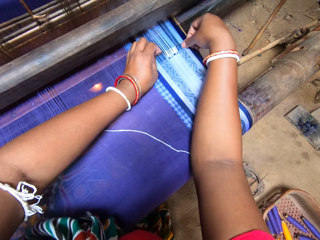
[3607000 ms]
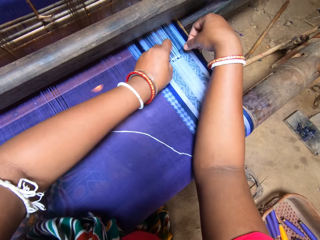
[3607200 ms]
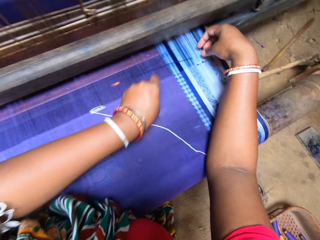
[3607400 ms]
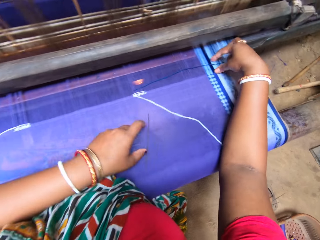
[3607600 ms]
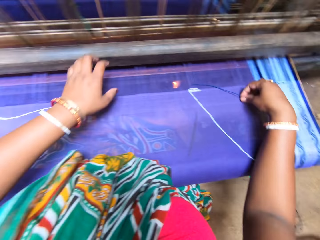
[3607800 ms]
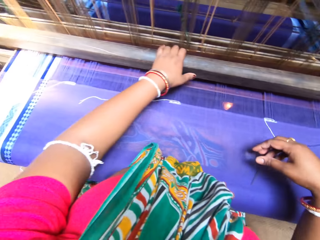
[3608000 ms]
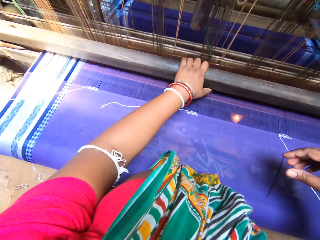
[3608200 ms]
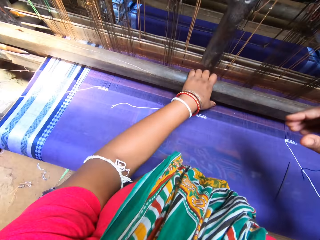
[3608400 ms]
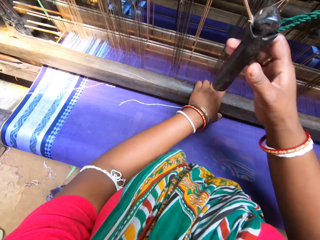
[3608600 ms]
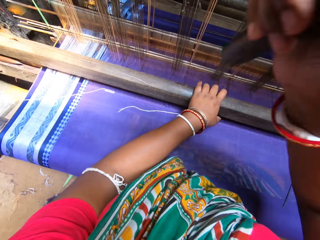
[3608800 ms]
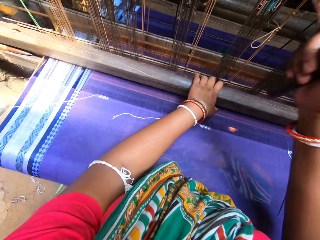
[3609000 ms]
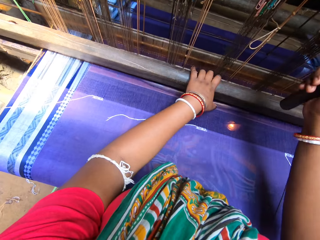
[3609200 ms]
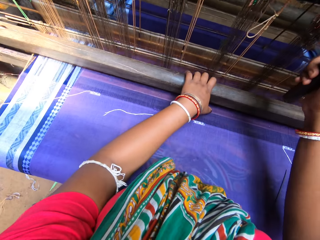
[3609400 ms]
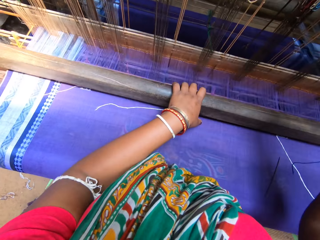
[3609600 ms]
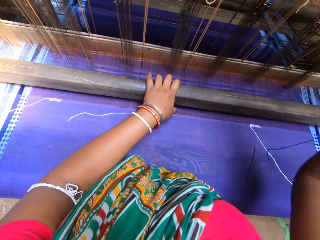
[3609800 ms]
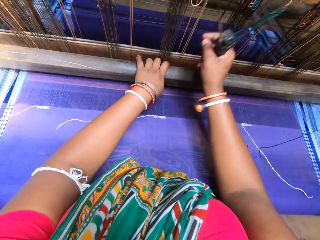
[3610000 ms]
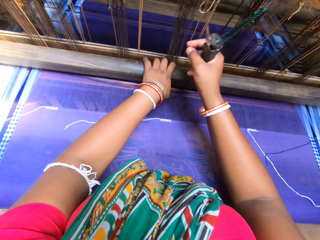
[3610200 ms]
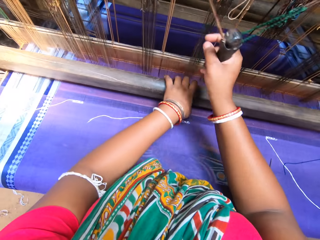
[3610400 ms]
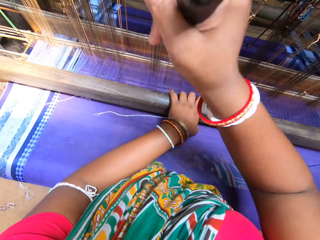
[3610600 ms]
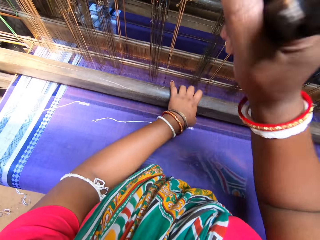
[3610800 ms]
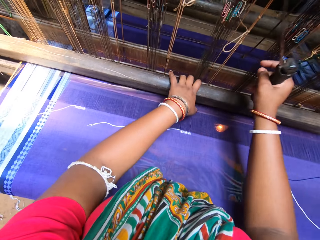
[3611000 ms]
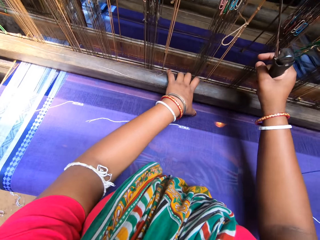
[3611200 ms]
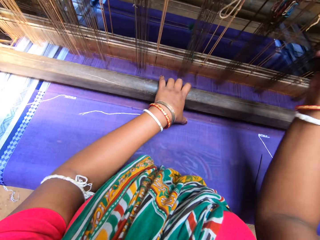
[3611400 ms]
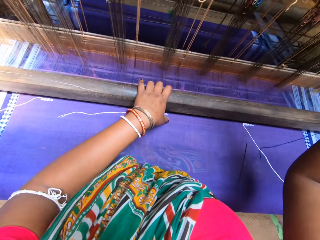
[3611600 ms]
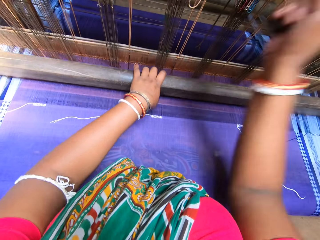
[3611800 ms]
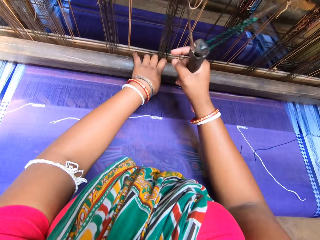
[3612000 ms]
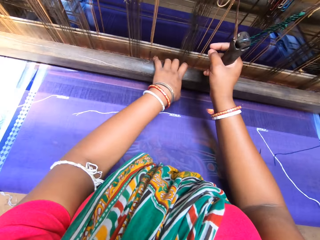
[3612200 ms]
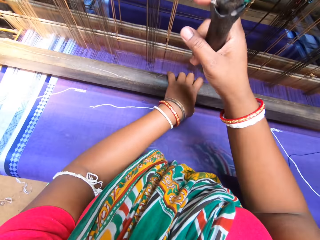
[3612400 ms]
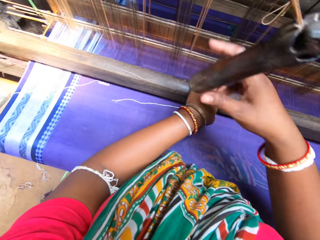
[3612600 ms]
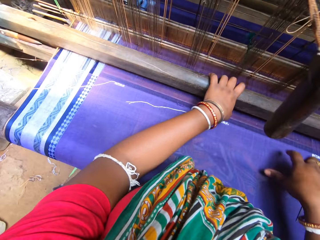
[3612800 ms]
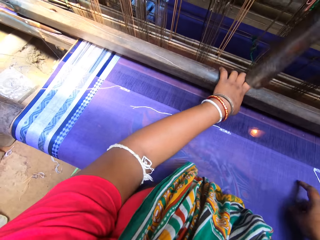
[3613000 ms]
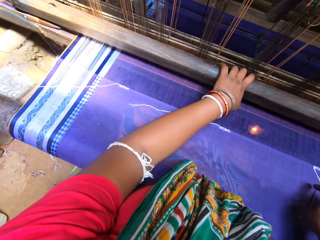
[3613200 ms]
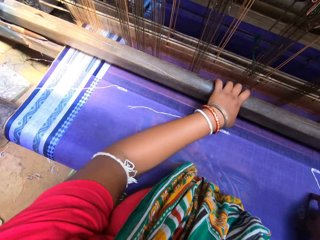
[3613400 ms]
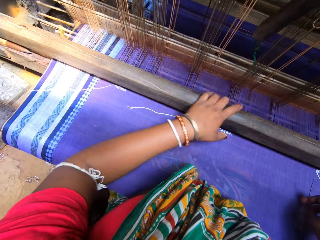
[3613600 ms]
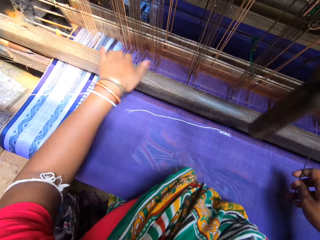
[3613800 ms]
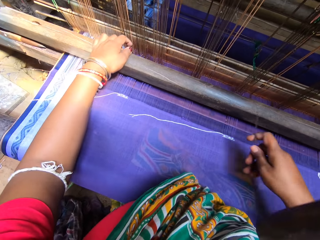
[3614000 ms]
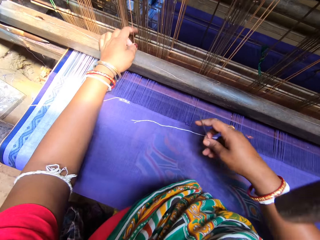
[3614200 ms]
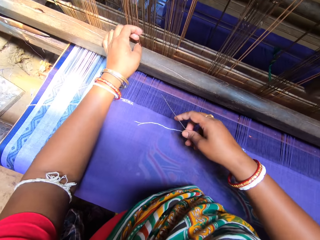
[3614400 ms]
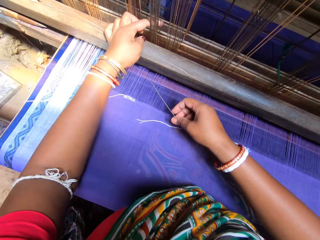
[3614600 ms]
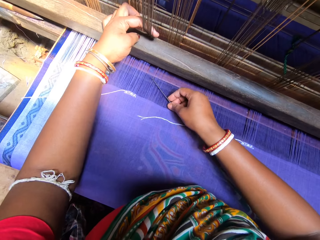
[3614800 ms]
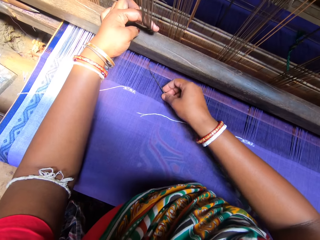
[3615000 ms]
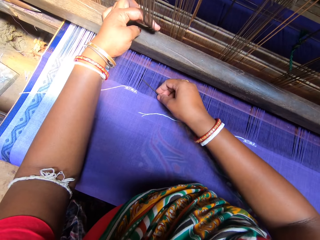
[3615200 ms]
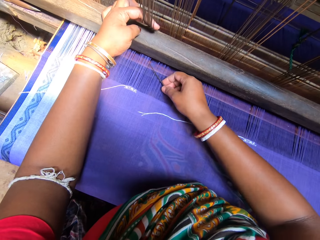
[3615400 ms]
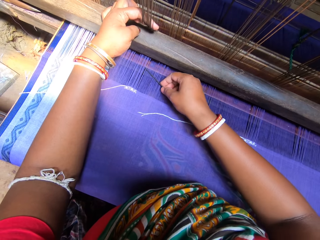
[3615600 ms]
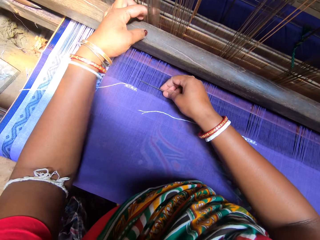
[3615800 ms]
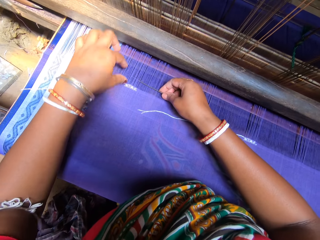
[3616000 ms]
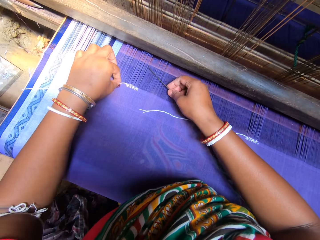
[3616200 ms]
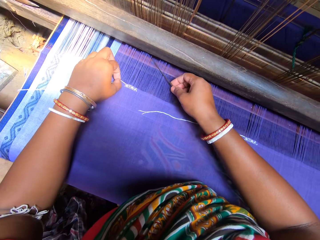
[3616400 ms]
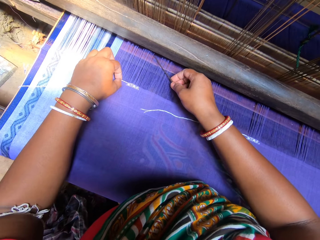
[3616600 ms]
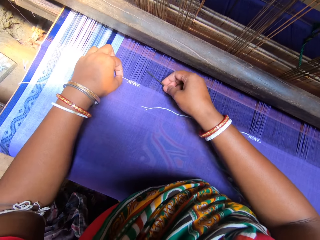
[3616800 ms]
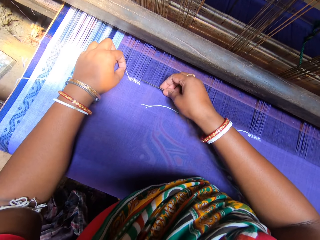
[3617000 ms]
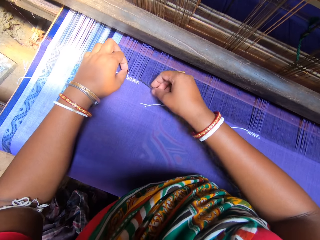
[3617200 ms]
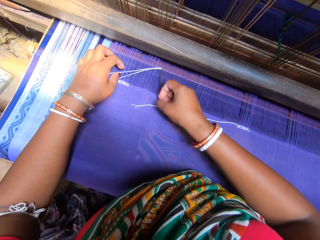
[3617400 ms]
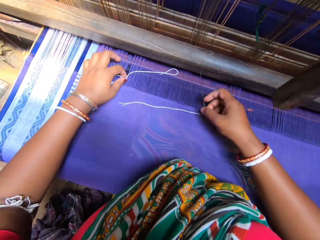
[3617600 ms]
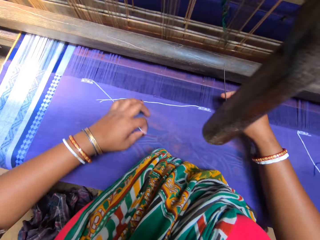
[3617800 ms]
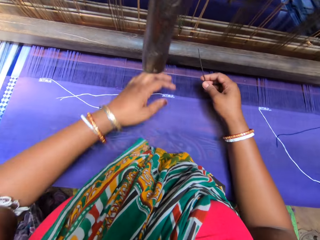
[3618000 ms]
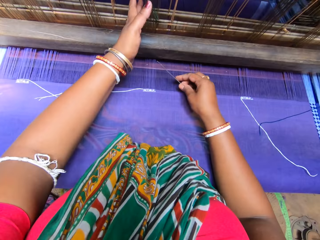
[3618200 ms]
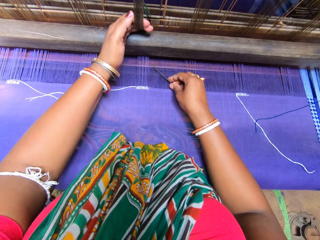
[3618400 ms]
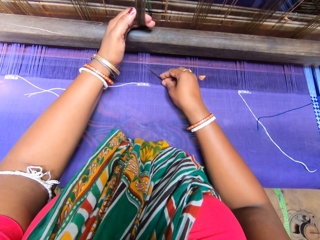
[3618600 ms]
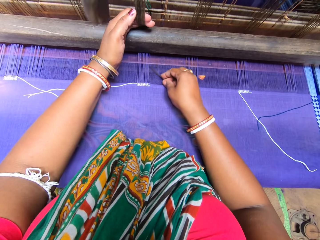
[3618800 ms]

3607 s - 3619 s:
The camera wearer puts the needle in the knitting thread. She drops the needle on the mat with her left hand. She holds part of the machine with one hand. She operates the mat weaving machine with both hands. She holds parts of the knitting machine with both hands. She knits the clothing pulling and pushing parts of the knitting machine. She leaves the pulling part of the knitting machine. She picks the needle from the mat with her right hand. She sorts the threads with the needle while holding the machine rope with the other hand. She twists the threads on the mat in the mat weaving machine with the needle in her right hand. She puts the needle in the knitting thread.

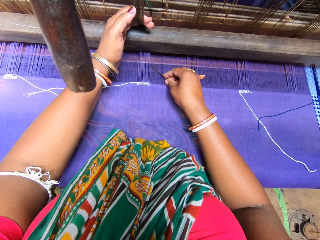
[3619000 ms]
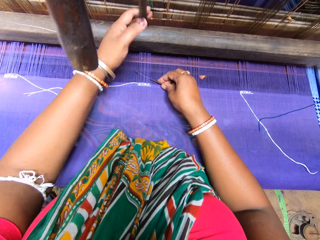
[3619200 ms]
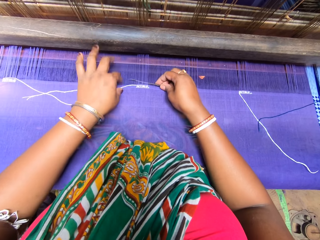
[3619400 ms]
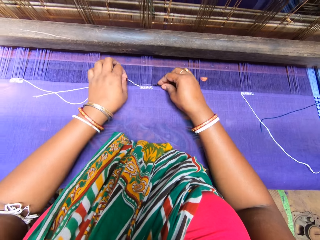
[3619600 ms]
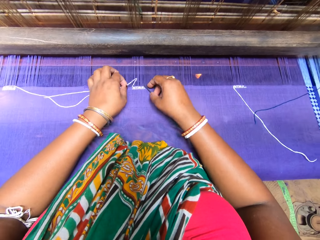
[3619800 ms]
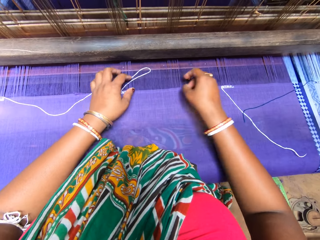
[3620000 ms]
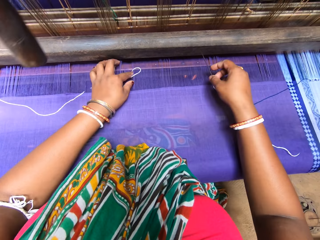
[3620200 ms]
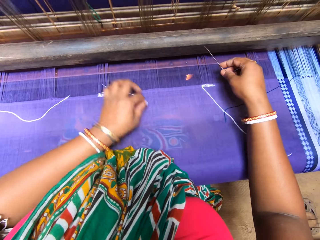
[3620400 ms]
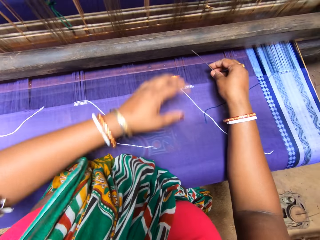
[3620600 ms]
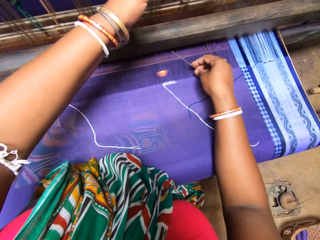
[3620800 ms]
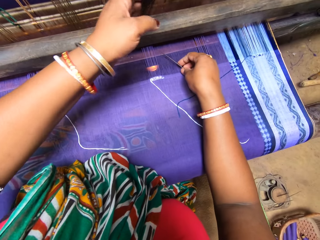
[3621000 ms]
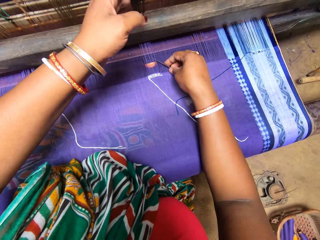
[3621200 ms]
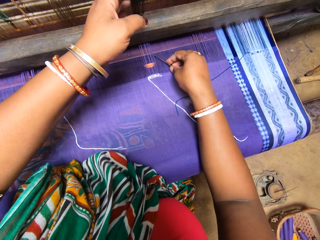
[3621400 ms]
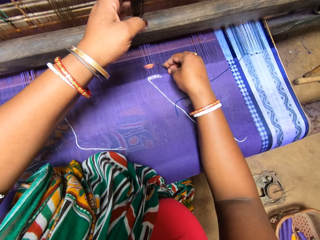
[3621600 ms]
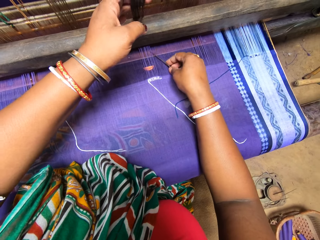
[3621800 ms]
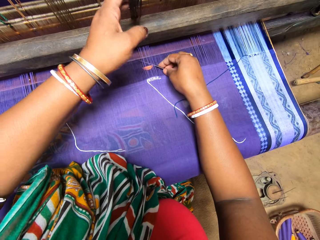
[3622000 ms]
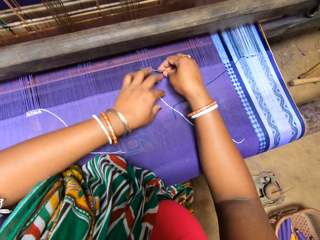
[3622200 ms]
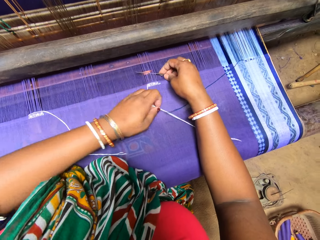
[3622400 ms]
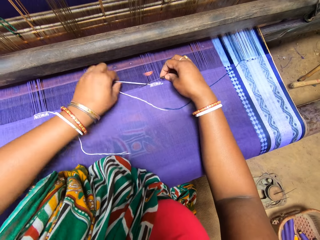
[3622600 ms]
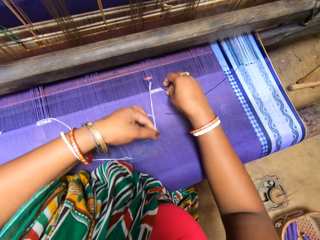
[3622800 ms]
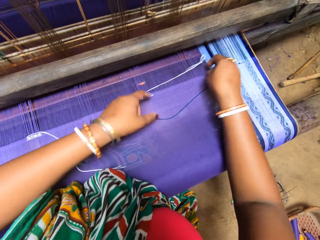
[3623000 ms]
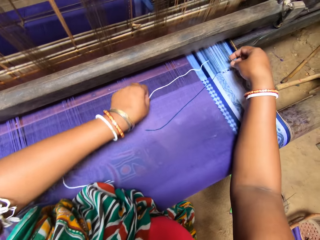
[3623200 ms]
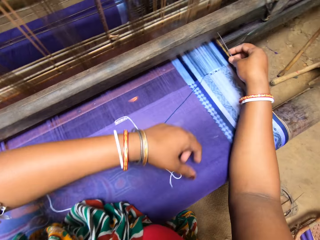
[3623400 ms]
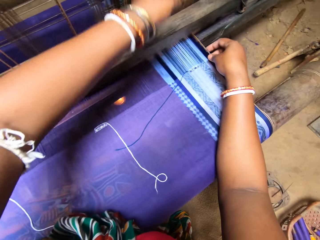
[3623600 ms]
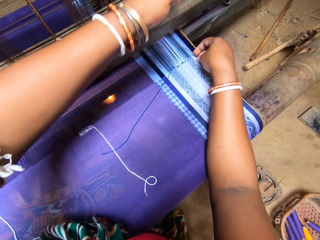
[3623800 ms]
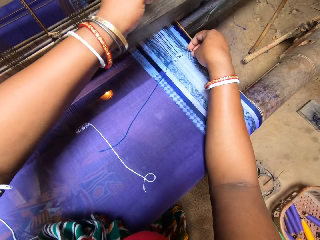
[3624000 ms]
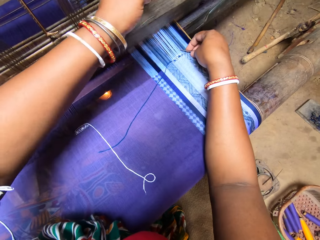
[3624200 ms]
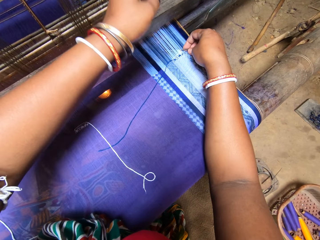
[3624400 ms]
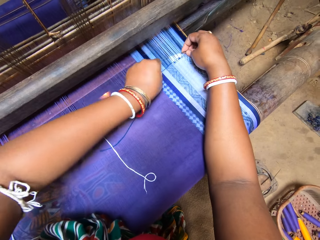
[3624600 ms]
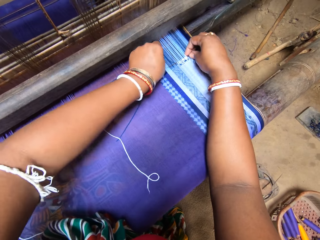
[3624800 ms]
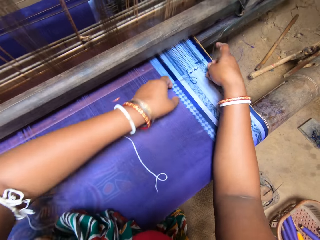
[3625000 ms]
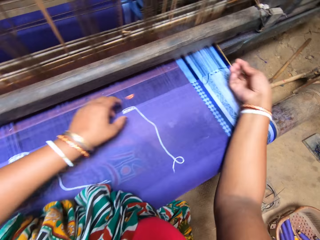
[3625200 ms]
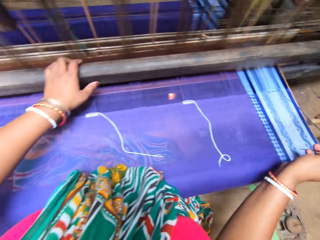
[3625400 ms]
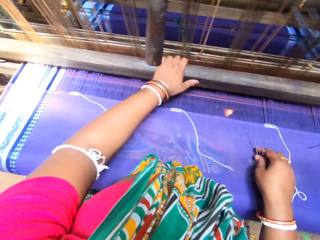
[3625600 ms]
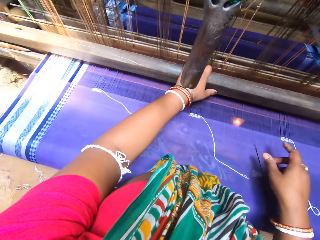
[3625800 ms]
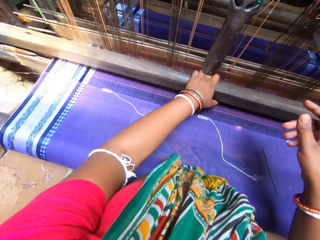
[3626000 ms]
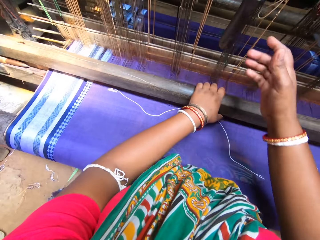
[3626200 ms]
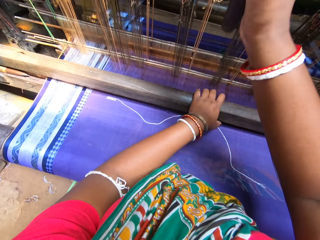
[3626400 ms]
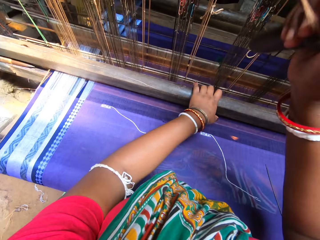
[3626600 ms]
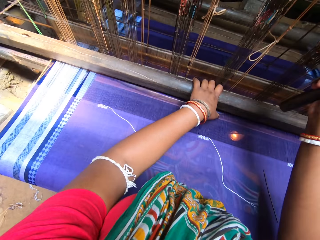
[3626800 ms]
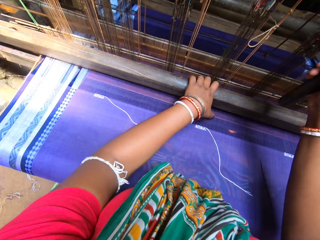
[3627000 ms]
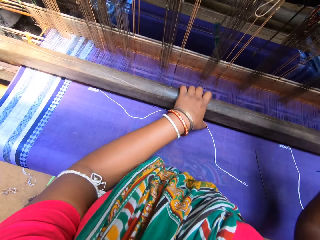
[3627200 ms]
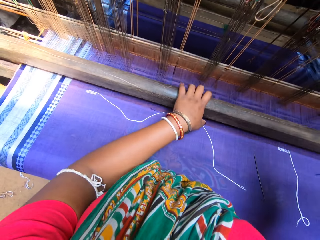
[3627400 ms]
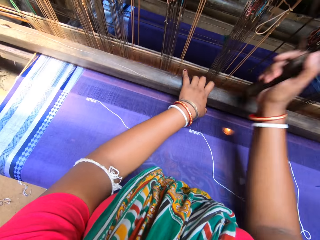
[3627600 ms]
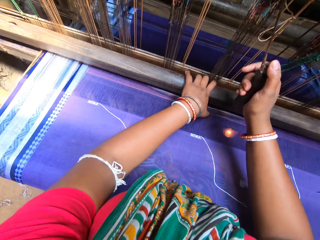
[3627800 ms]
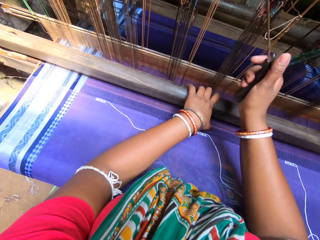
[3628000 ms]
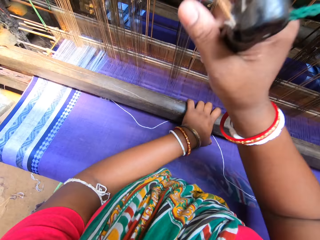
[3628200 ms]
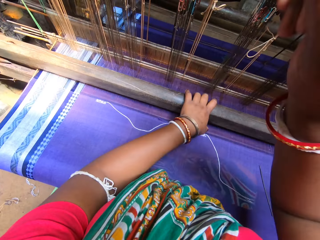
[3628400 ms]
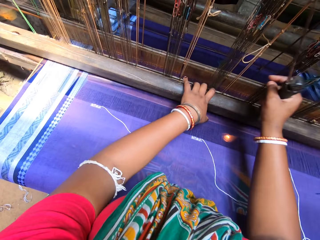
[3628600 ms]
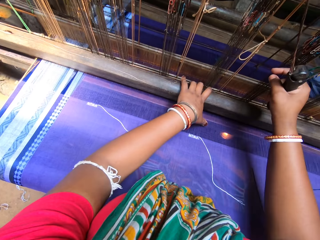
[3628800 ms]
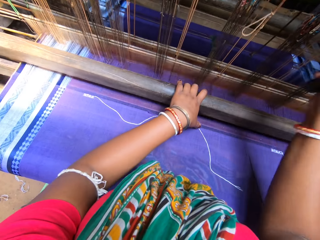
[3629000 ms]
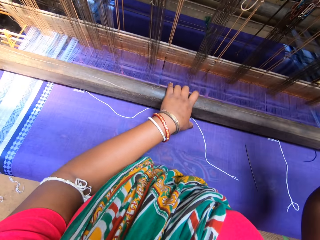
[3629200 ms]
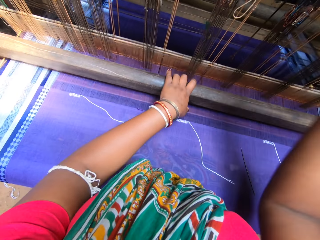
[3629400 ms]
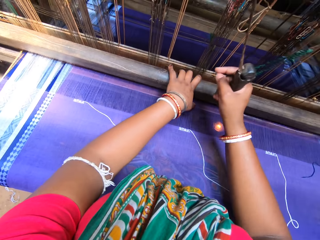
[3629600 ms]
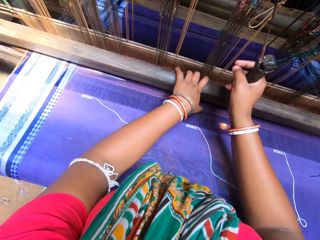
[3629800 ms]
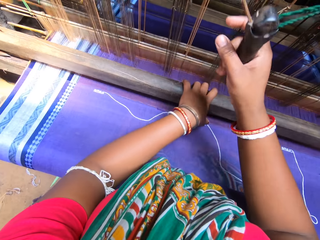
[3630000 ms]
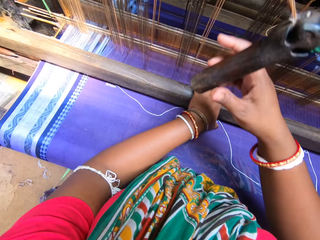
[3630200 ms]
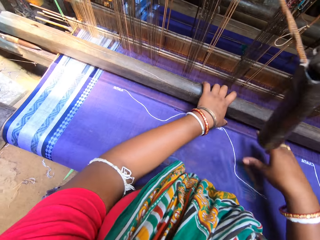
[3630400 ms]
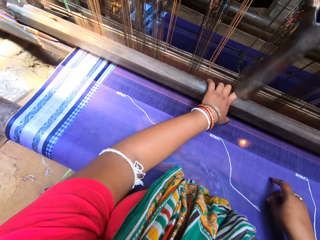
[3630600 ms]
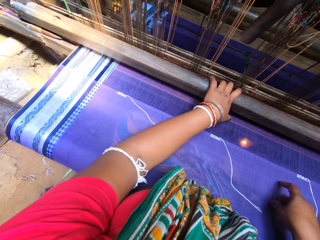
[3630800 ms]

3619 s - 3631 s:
The camera wearer sorts the threads with the needle while holding the machine rope with the other hand. She puts the needle in the knitting thread. She sorts the threads with the needle while holding the machine rope with the other hand. She puts the needle in the knitting thread. She sorts the threads with the needle while holding the machine rope with the other hand. She puts the needle in the knitting thread. She drops the needle on the mat with her right hand. She operates the mat weaving machine with both hands. She knits the clothing pulling and pushing parts of the knitting machine. She leaves the pulling part of the knitting machine.
